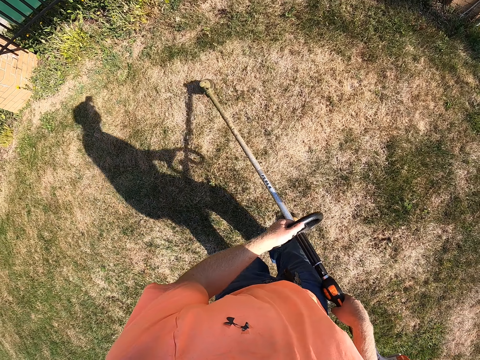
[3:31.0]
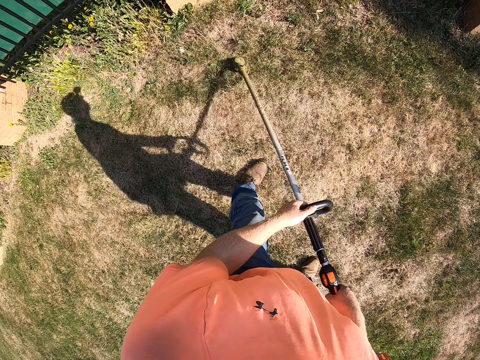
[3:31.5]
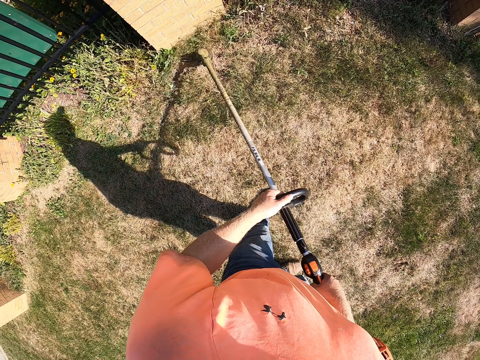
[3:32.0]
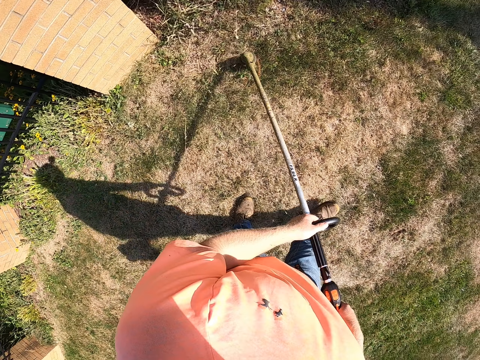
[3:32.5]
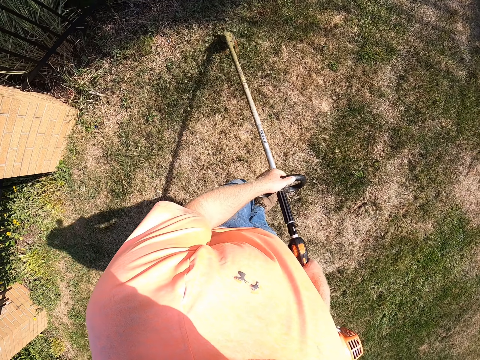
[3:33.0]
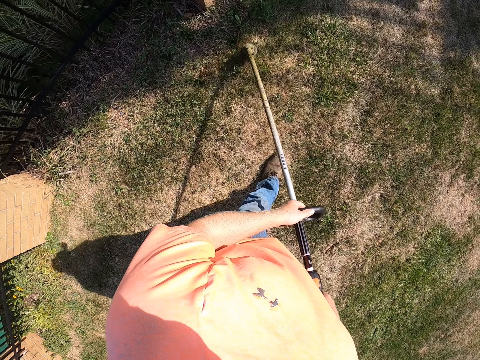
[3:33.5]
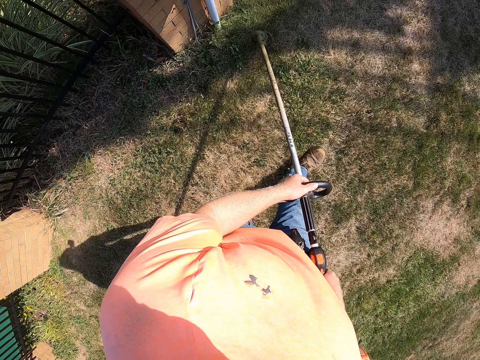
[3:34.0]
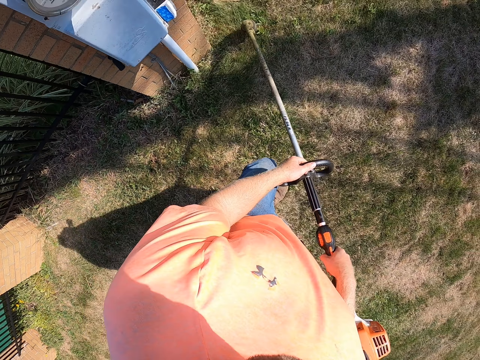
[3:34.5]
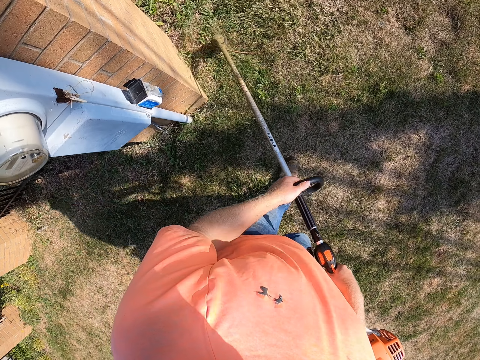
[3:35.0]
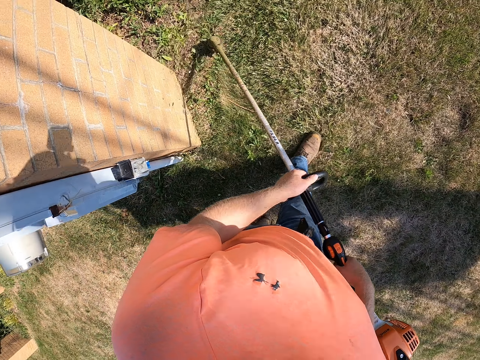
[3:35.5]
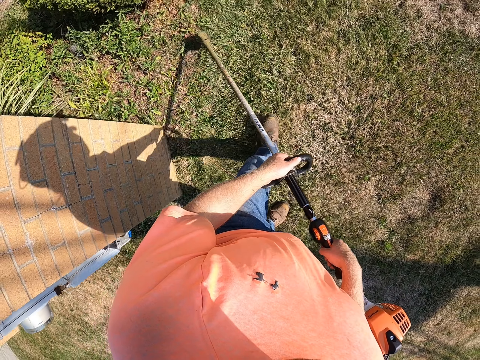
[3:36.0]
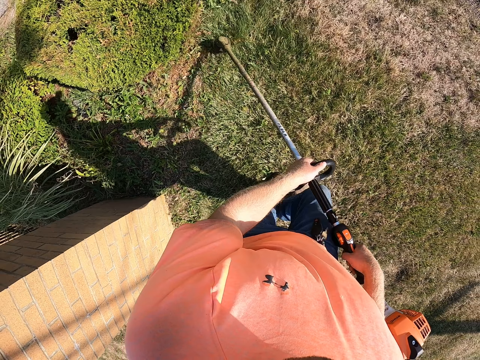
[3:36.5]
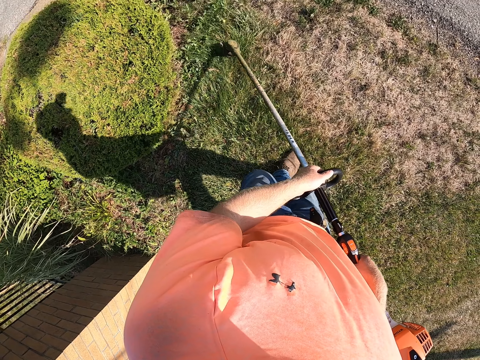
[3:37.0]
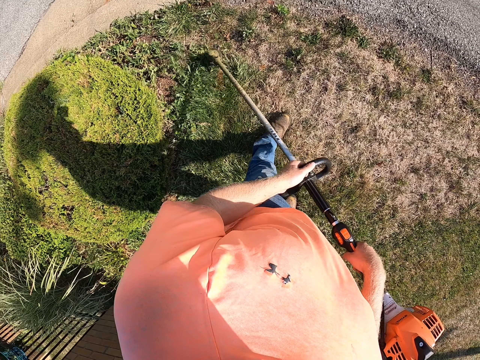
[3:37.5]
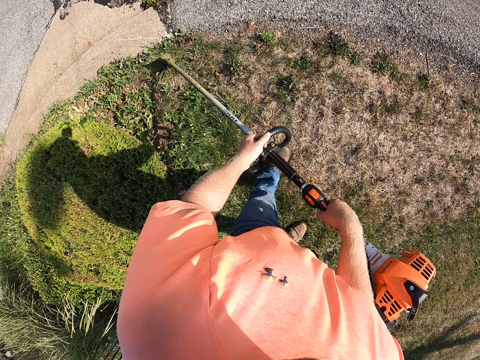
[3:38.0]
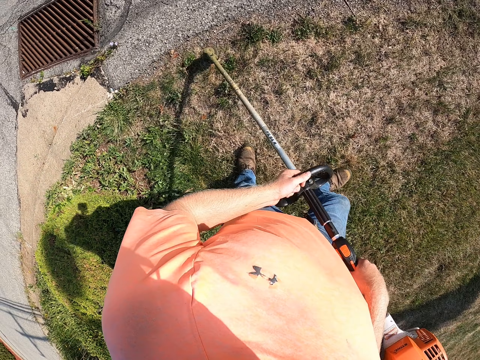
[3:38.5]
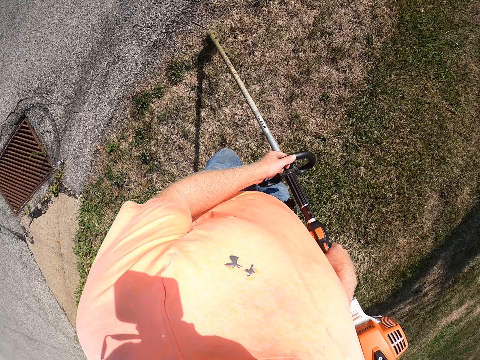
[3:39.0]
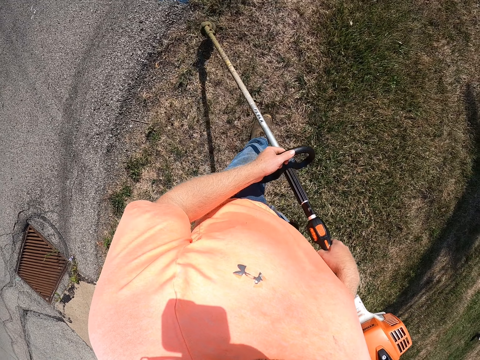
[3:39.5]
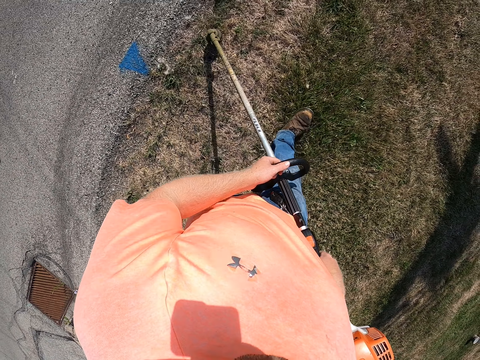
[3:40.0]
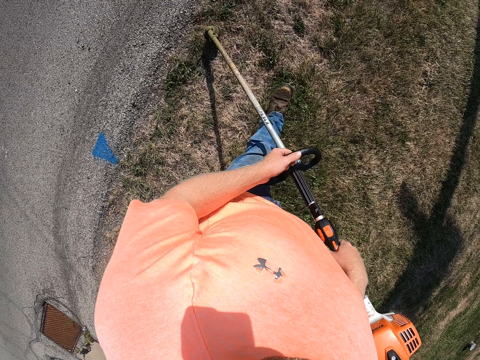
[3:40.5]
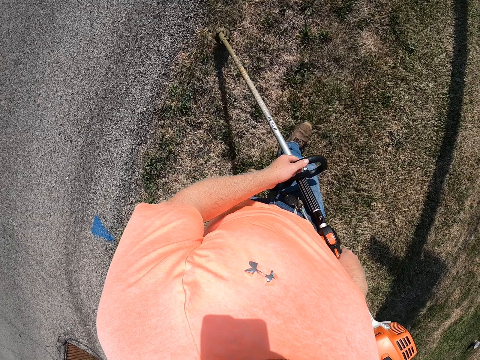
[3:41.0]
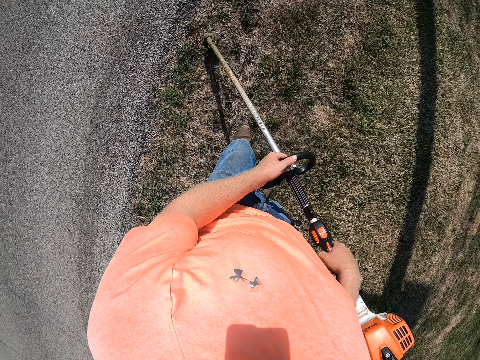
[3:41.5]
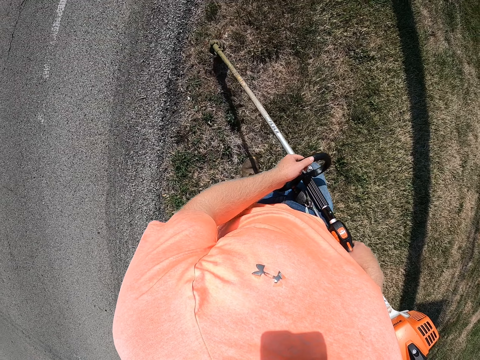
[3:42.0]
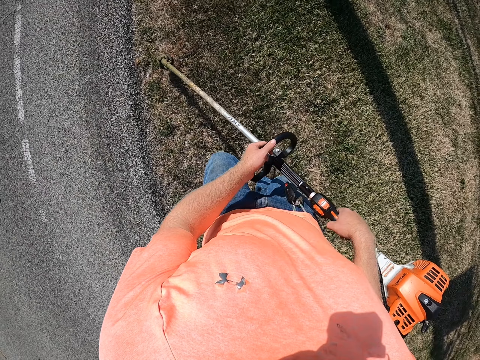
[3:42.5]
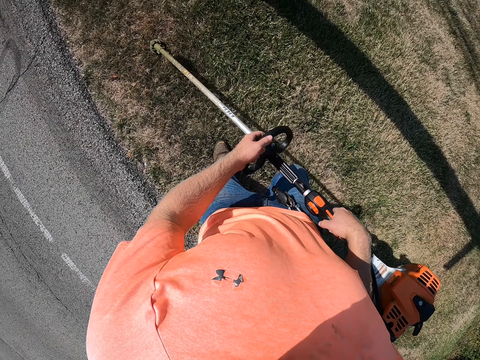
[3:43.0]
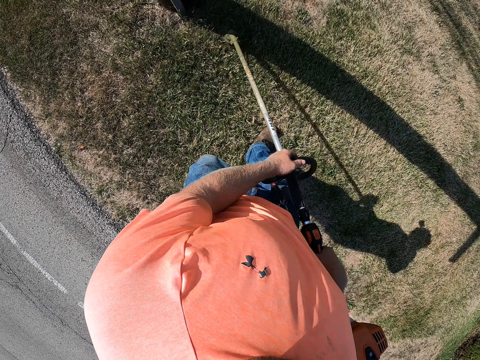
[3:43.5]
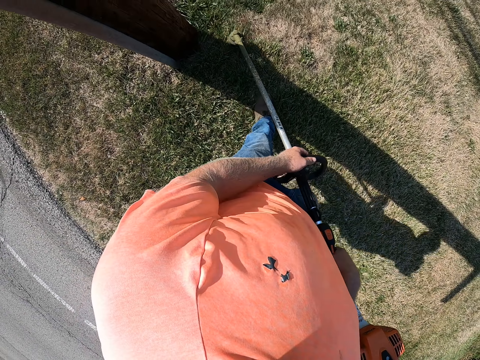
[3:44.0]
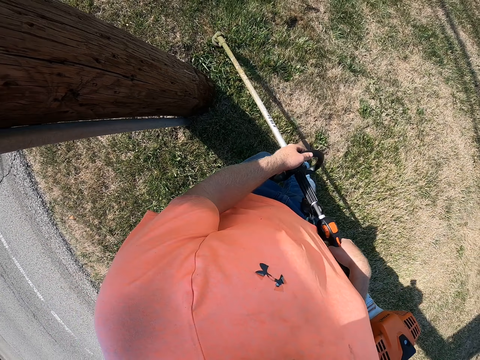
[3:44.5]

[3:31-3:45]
The camera wearer turns around. They cut the grass using a grass cutter.

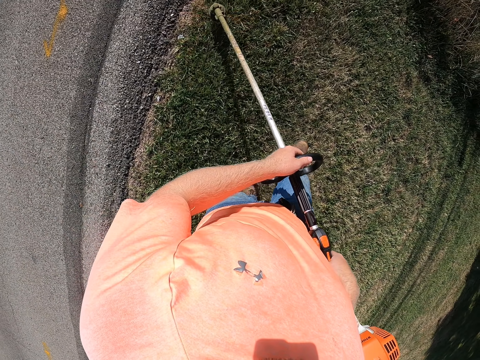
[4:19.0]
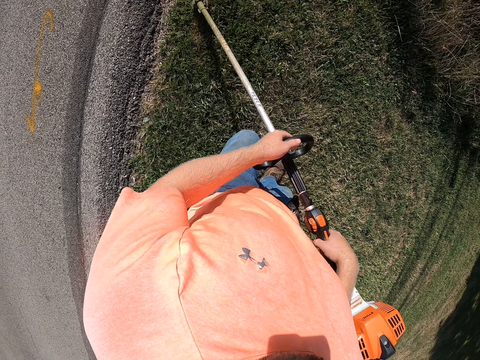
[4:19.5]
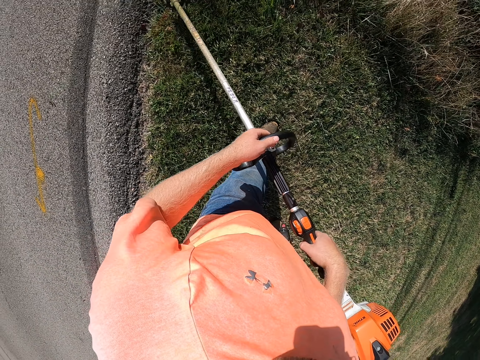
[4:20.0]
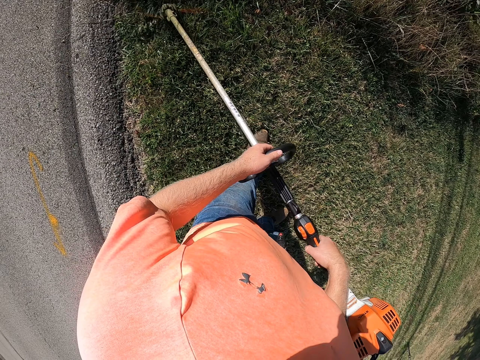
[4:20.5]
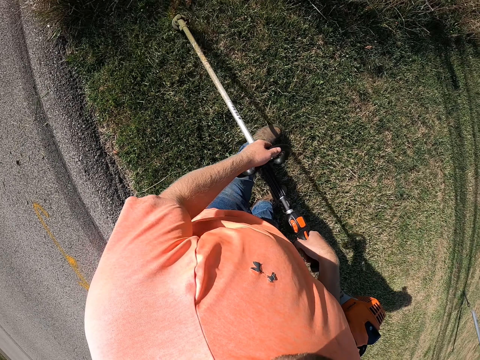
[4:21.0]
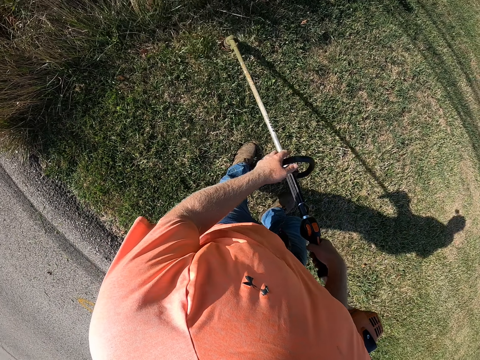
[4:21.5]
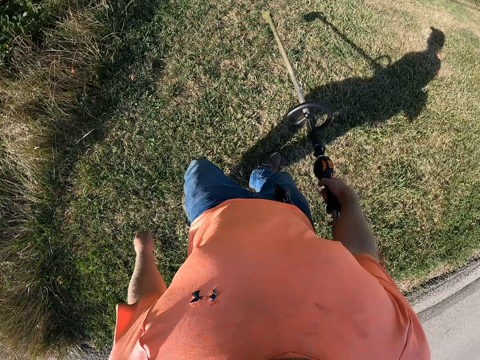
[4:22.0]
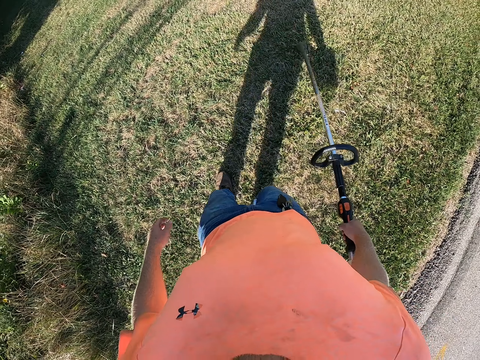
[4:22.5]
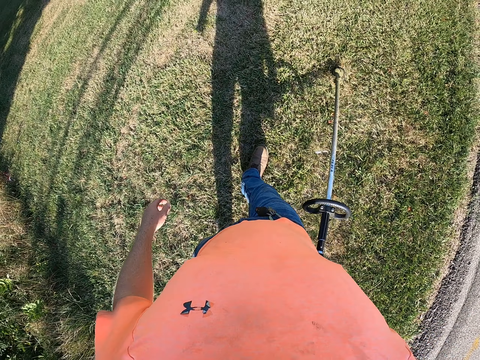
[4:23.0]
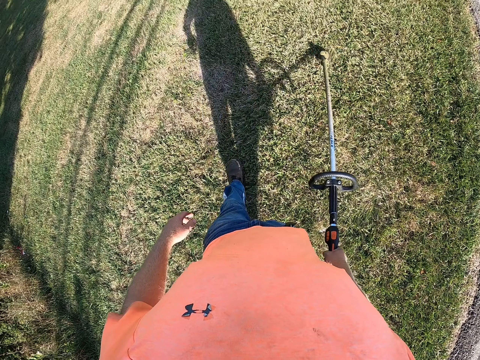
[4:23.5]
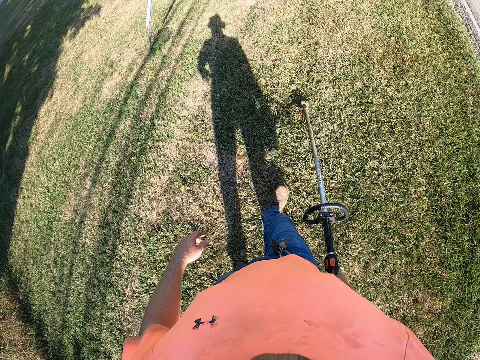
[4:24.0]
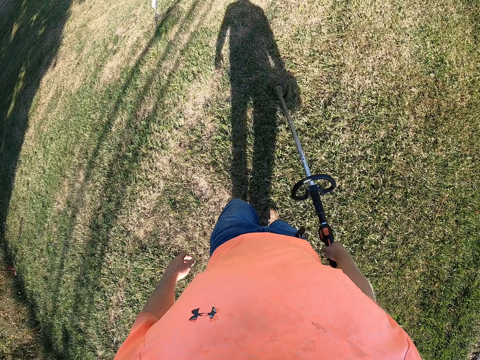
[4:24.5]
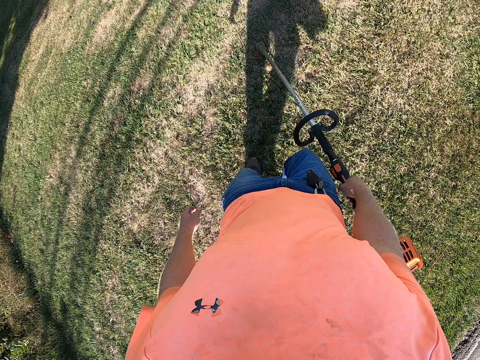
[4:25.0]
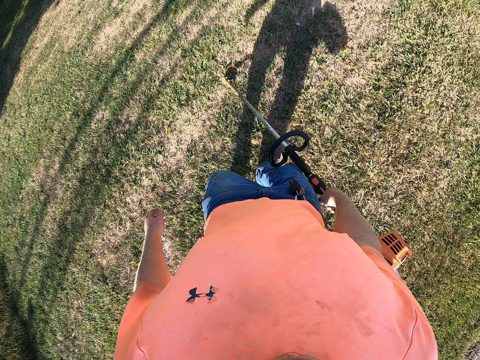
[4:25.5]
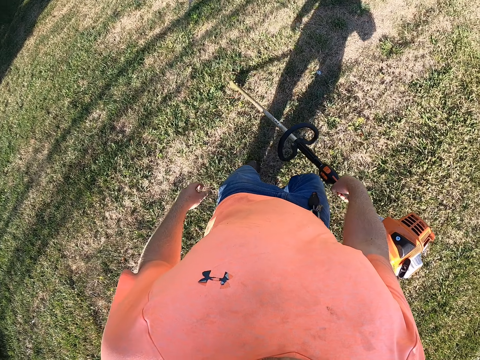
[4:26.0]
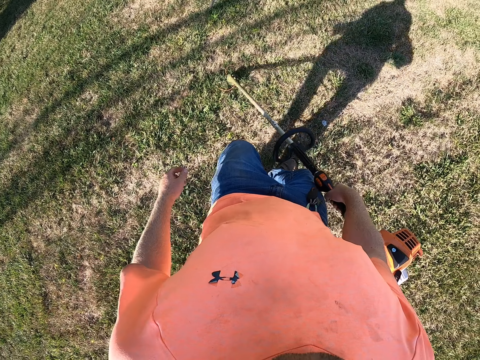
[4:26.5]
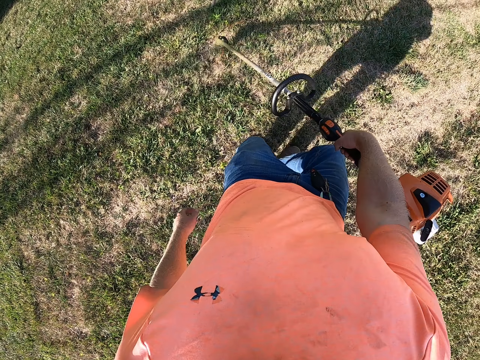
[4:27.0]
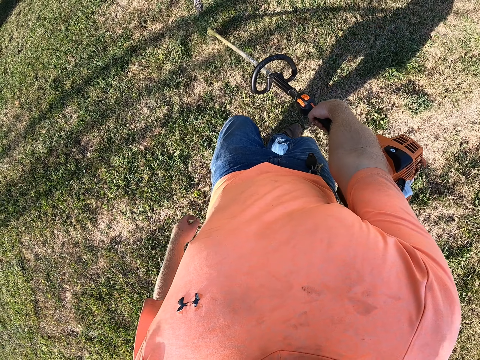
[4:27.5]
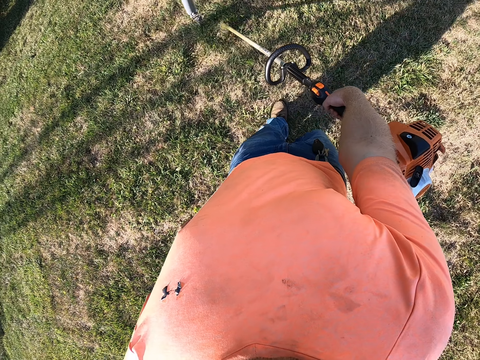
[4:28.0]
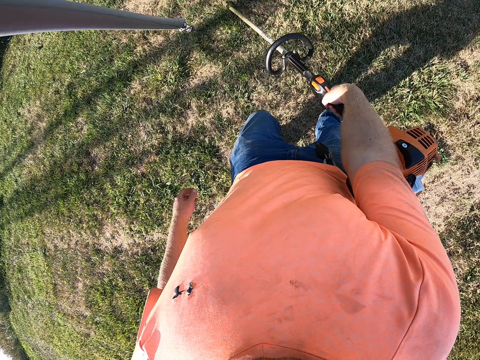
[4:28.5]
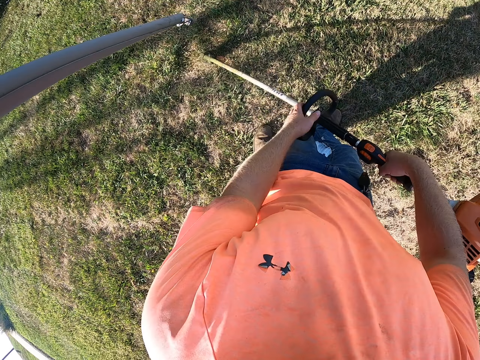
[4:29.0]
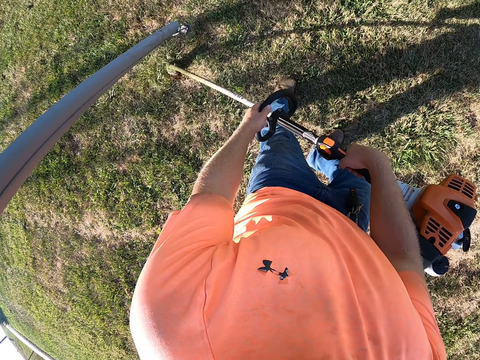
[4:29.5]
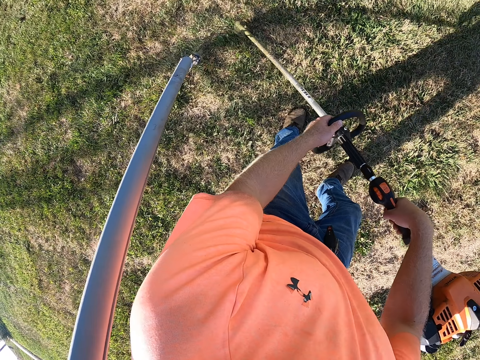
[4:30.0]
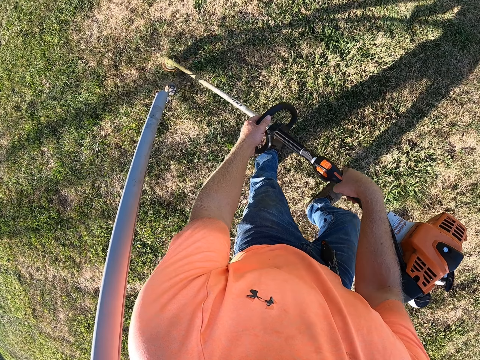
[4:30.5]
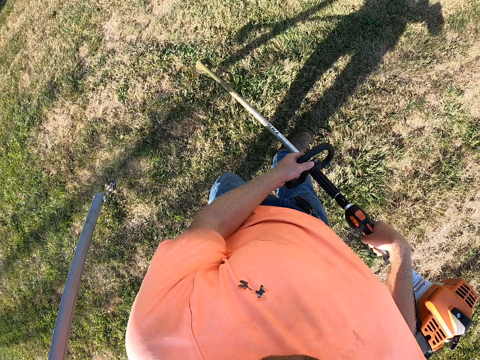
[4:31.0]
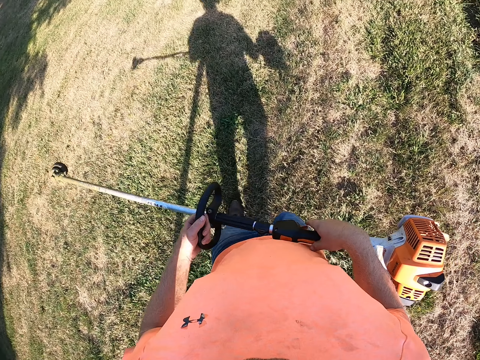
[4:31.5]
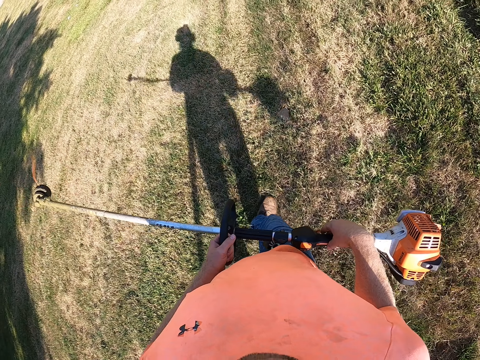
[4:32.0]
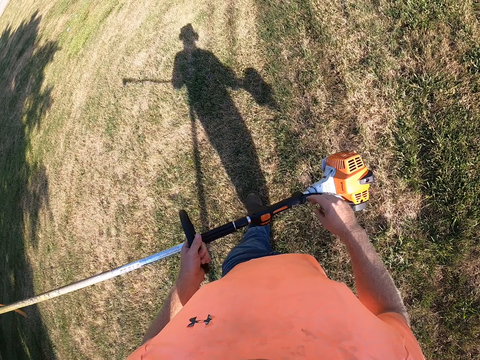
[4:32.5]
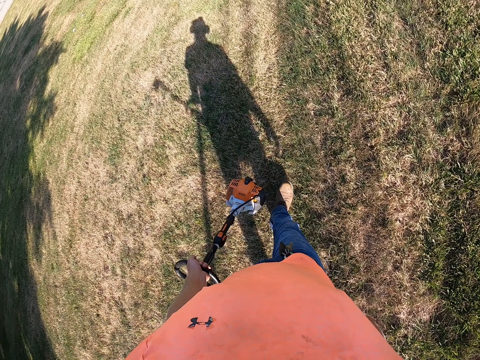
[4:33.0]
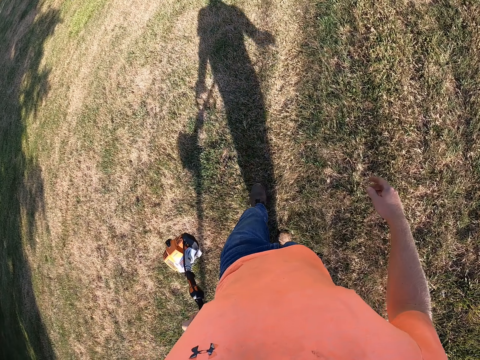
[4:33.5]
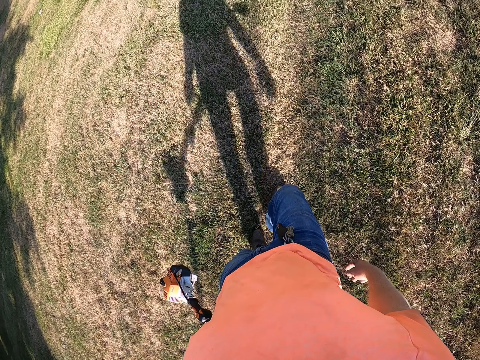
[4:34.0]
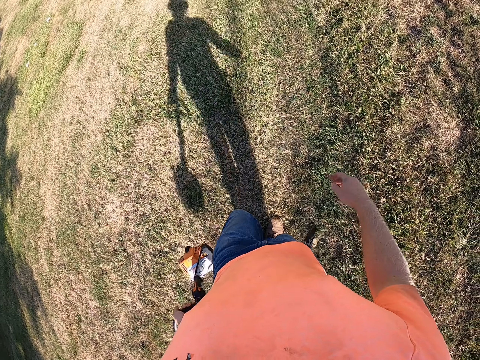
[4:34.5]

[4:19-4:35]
The camera wearer turns around. He holds the grass trimmer in his right hand. He mows the lawn with the grass trimmer in his right hand. He walks around. He mows the lawn with the grass trimmer in both hands. He passes the grass trimmer from his right hand to his left hand. He holds the grass trimmer with his left hand. He walks on the lawn.
